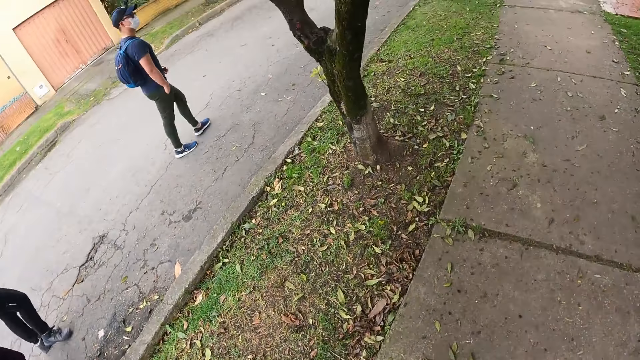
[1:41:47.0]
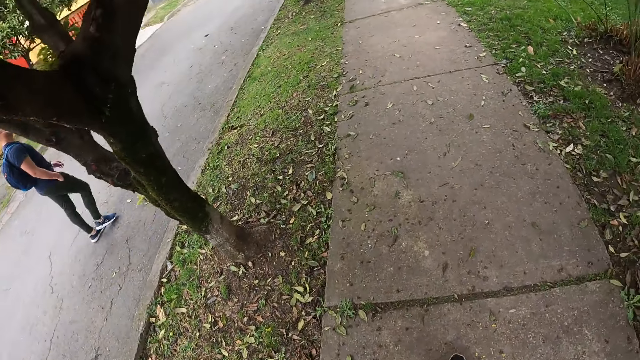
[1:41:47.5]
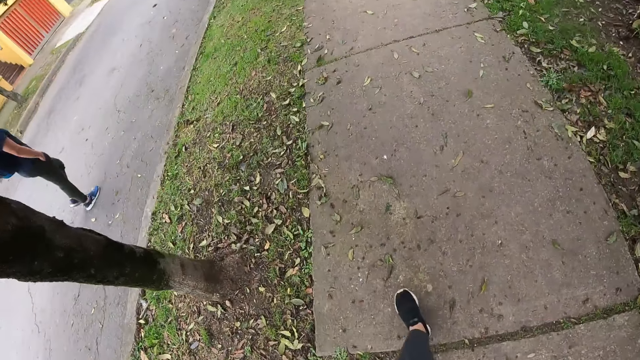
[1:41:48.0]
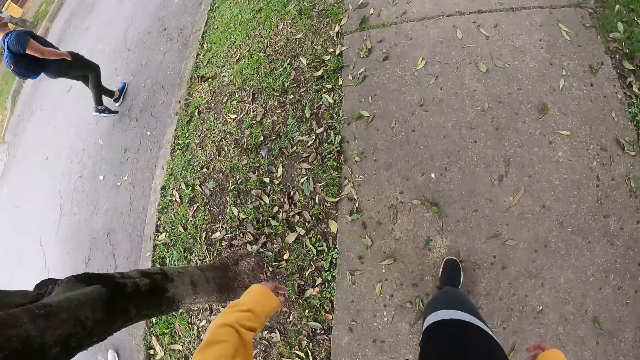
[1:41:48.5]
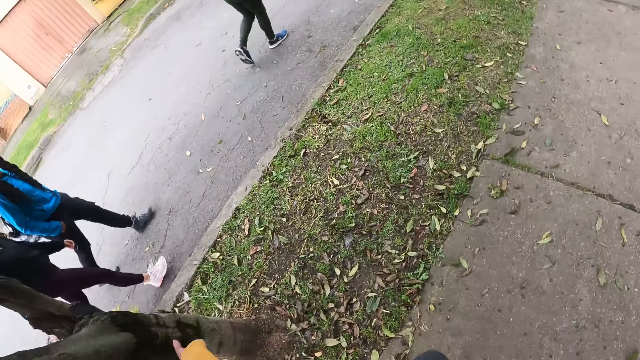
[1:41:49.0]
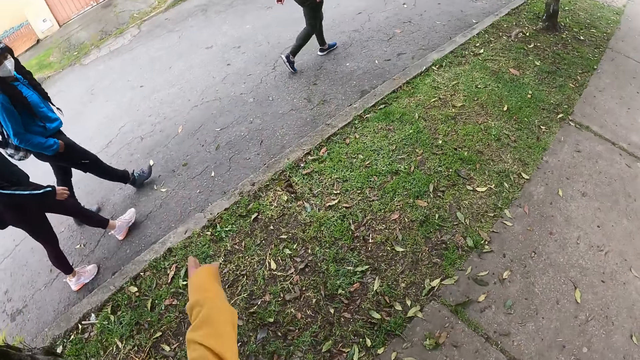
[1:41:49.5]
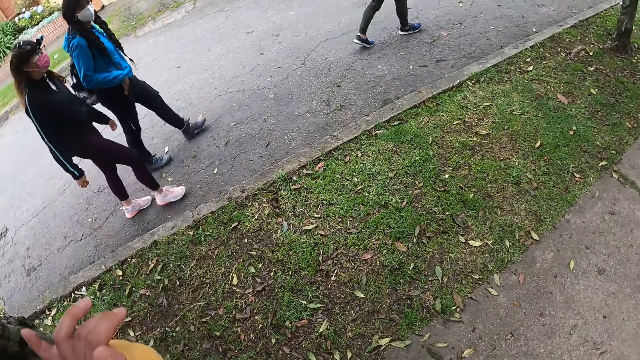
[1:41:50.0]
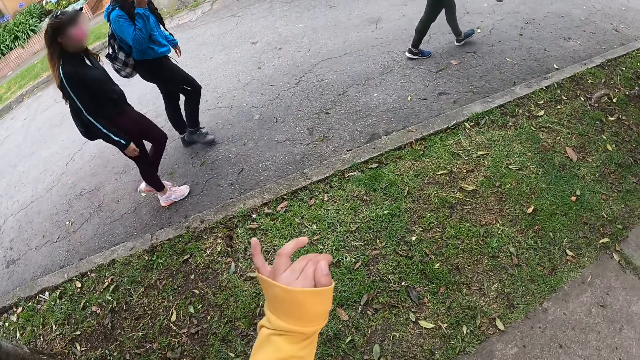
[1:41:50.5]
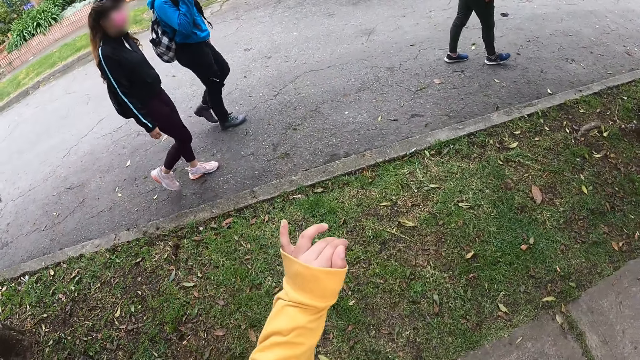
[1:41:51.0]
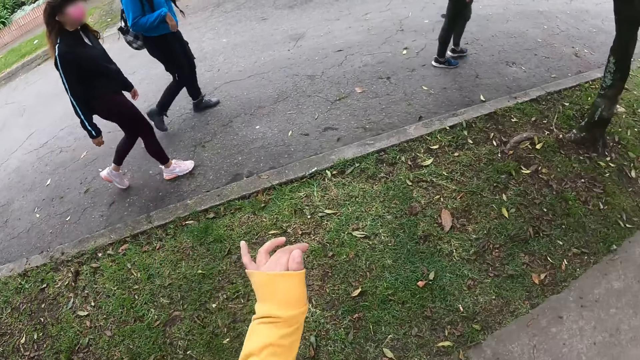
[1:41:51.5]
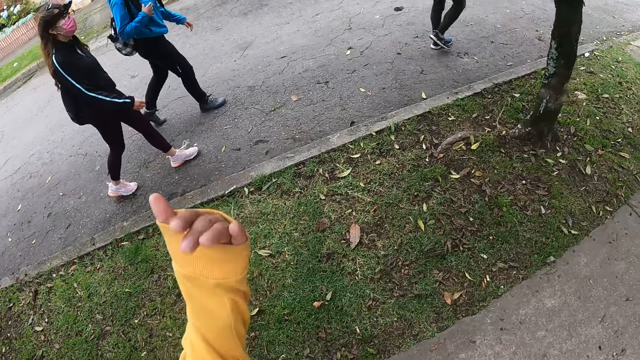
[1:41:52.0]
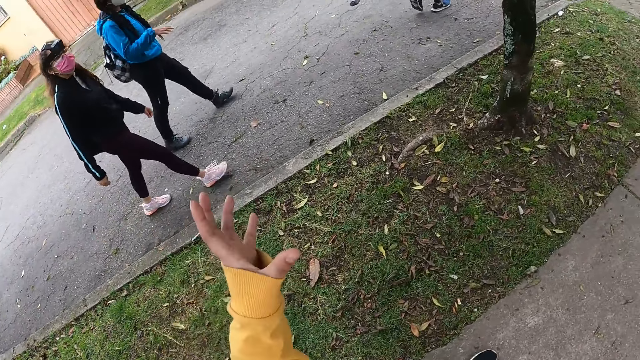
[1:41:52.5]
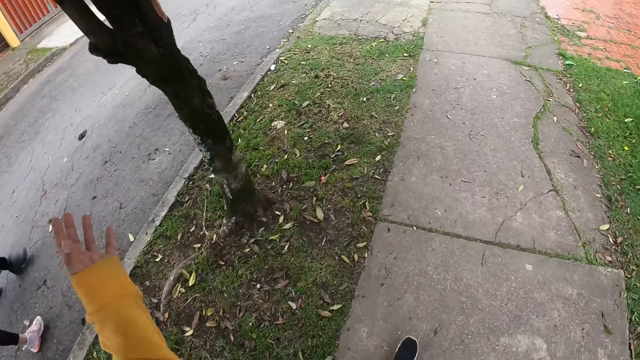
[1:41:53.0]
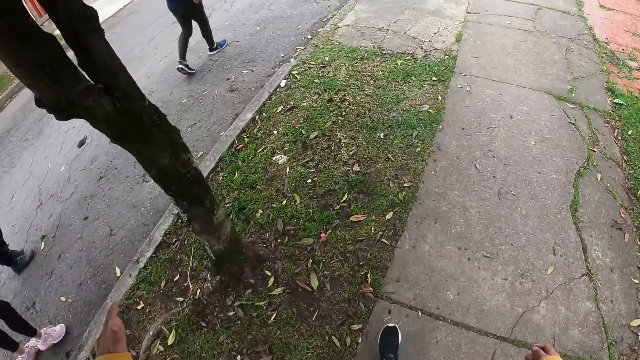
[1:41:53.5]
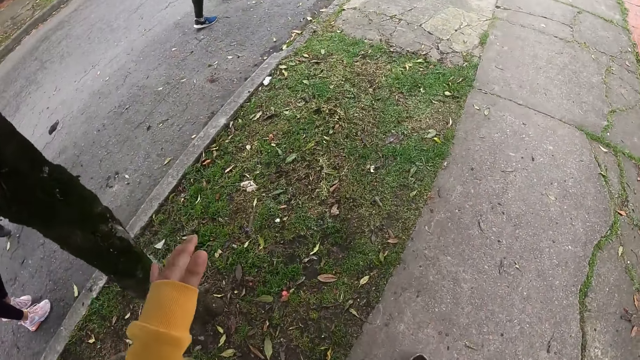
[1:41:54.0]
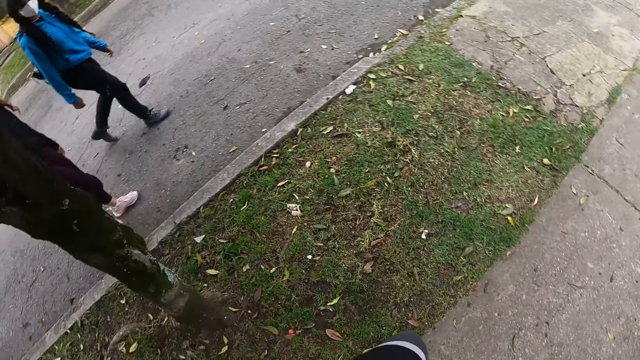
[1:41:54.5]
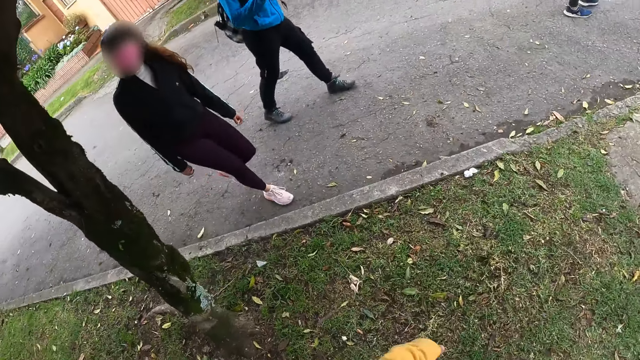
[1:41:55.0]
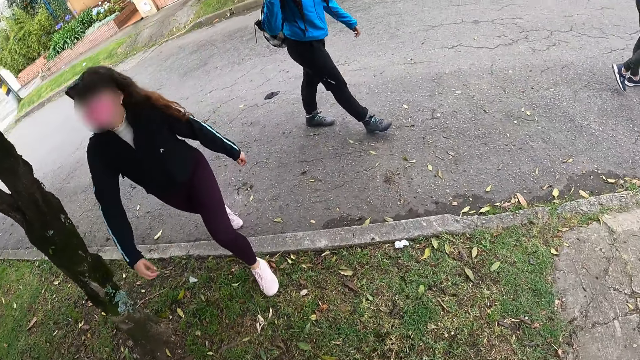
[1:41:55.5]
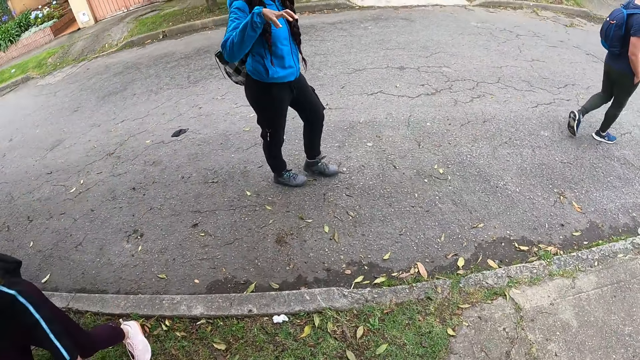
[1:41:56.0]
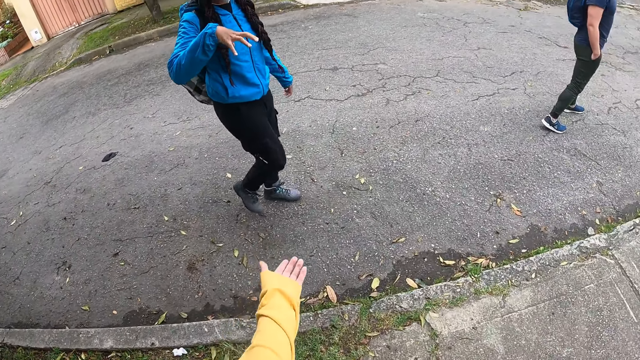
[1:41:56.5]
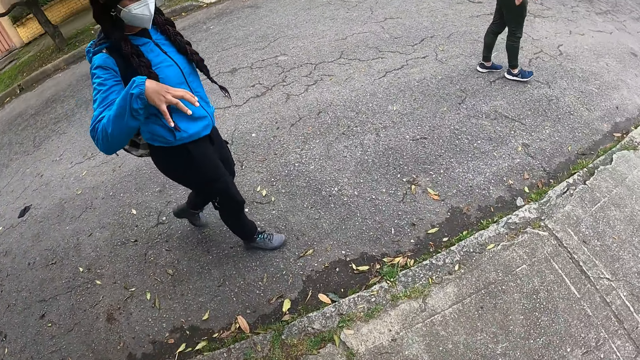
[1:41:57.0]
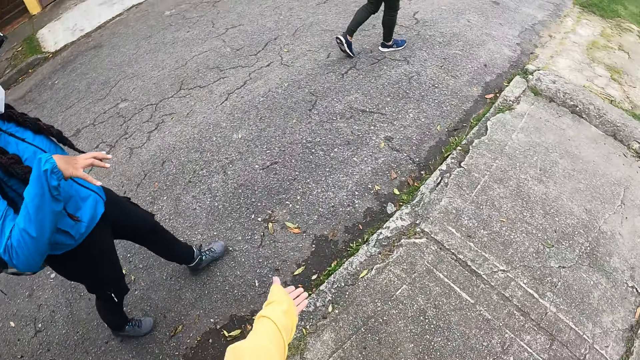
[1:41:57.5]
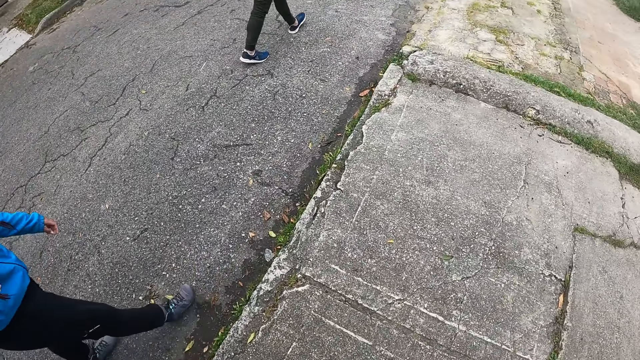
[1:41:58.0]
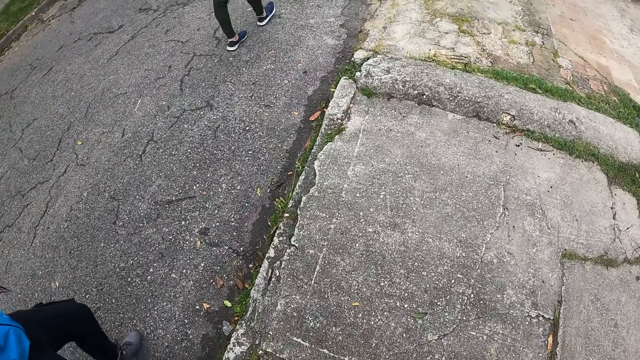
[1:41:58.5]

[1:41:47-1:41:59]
The camera wearer stretches her left hand. She talks to two persons. She walks on the road with a woman, another woman and the man. She gesticulates with her left hand. The first woman adjusts her nosemask with her right hand. The first woman gesticulates with her right hand.

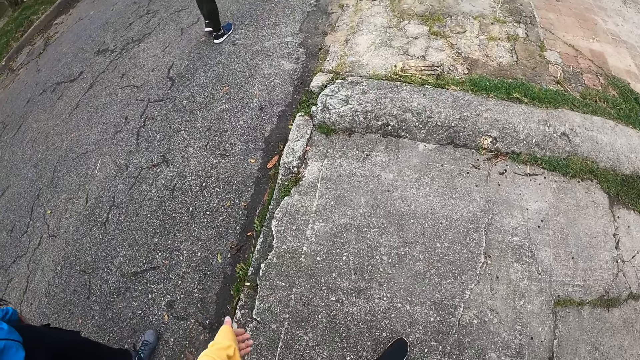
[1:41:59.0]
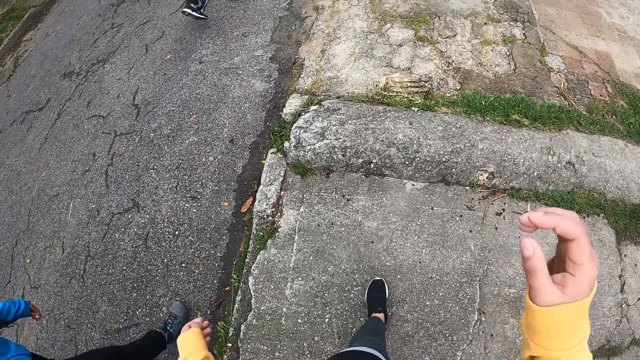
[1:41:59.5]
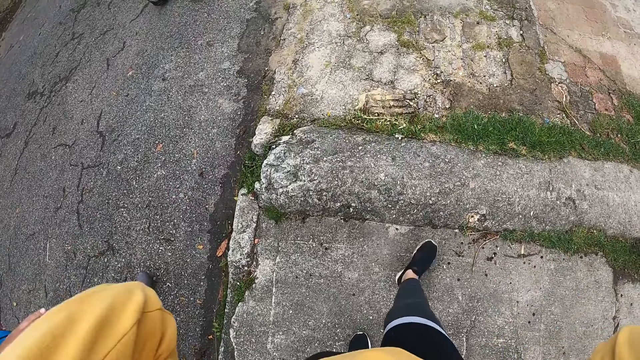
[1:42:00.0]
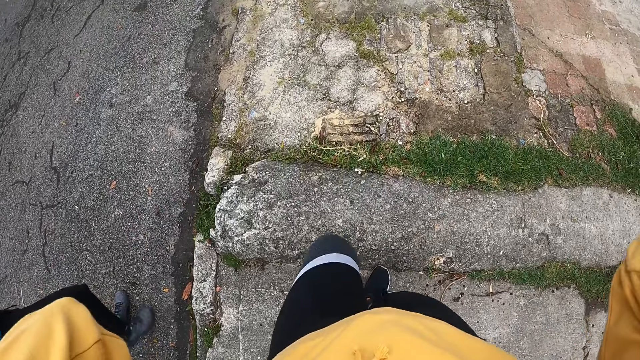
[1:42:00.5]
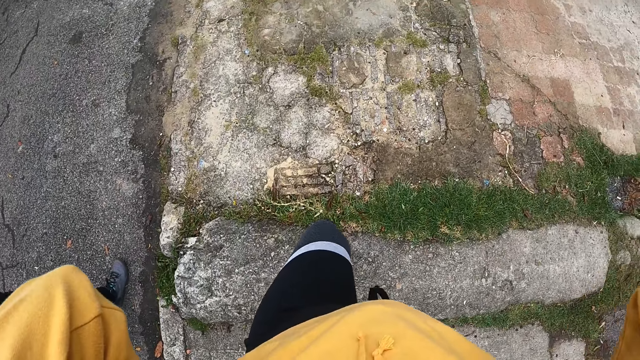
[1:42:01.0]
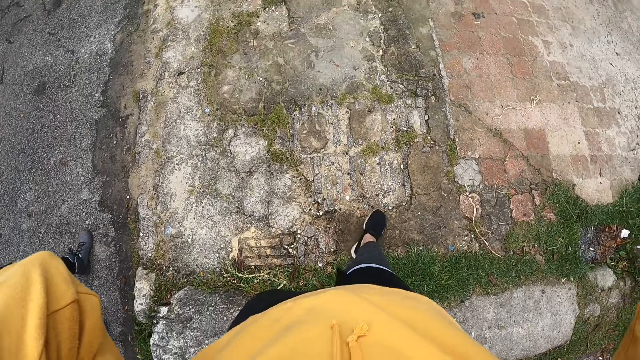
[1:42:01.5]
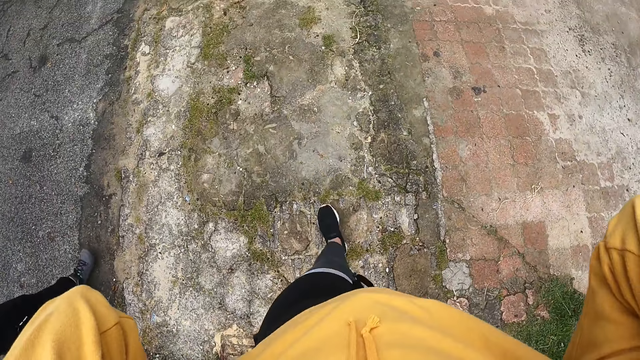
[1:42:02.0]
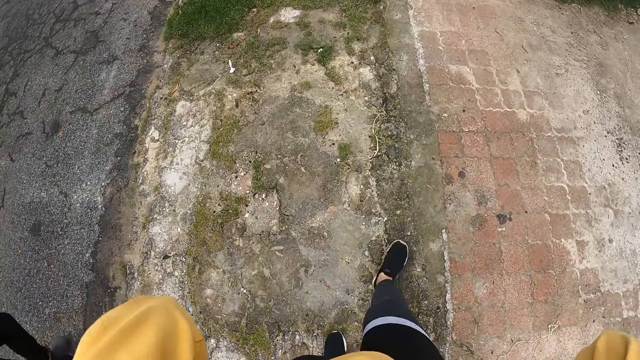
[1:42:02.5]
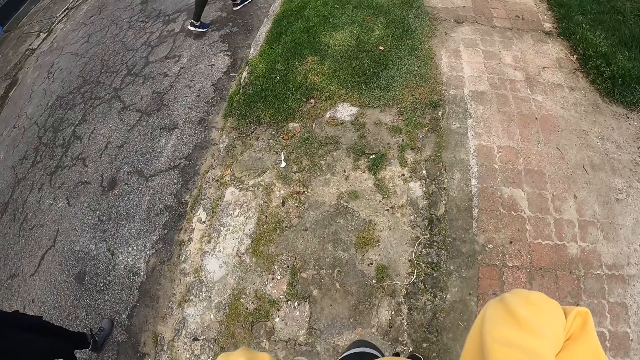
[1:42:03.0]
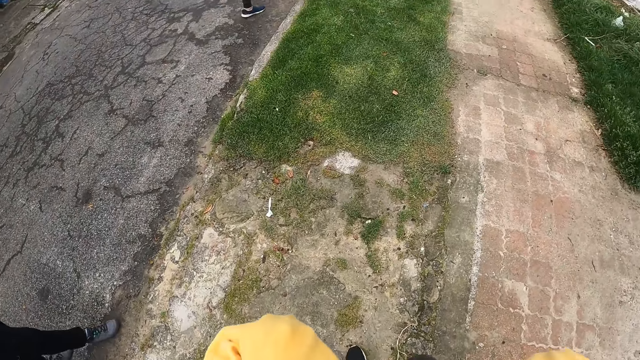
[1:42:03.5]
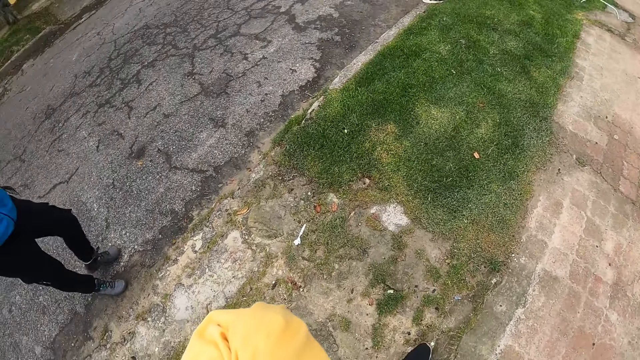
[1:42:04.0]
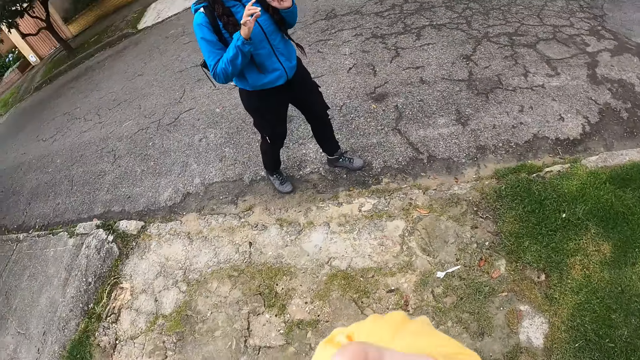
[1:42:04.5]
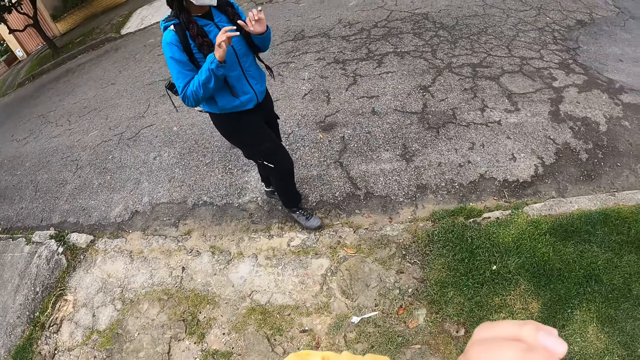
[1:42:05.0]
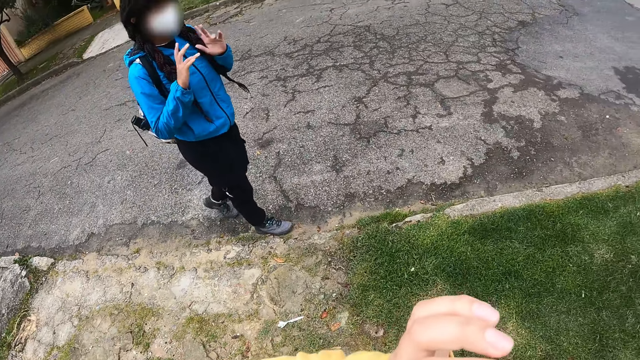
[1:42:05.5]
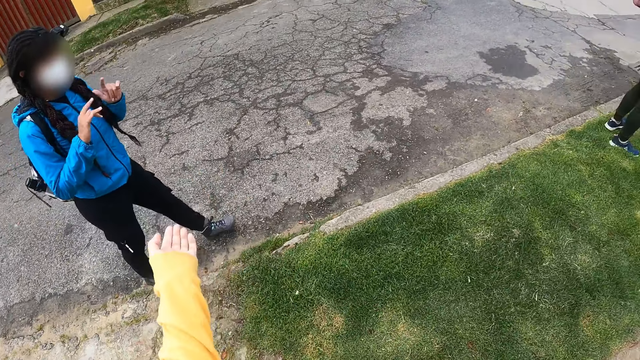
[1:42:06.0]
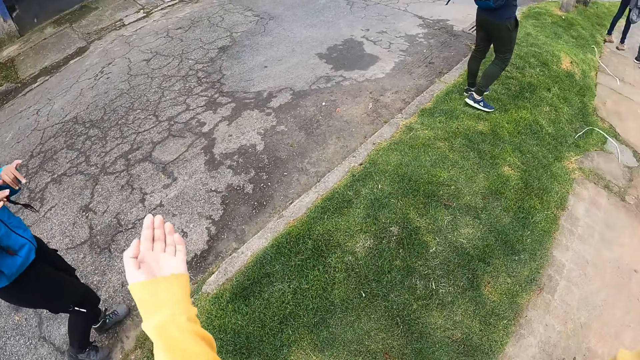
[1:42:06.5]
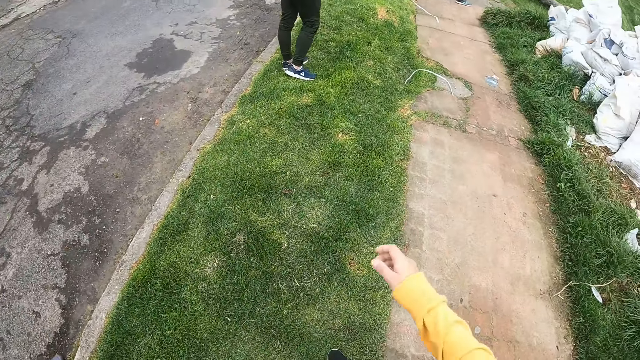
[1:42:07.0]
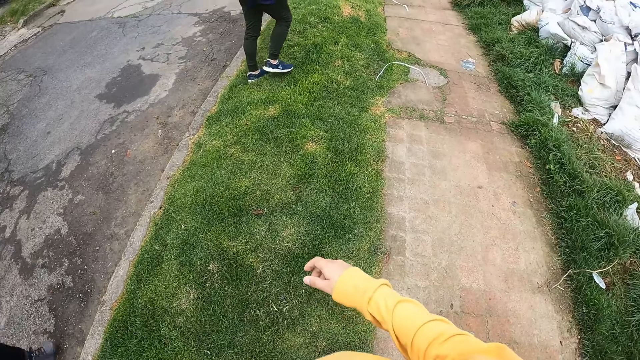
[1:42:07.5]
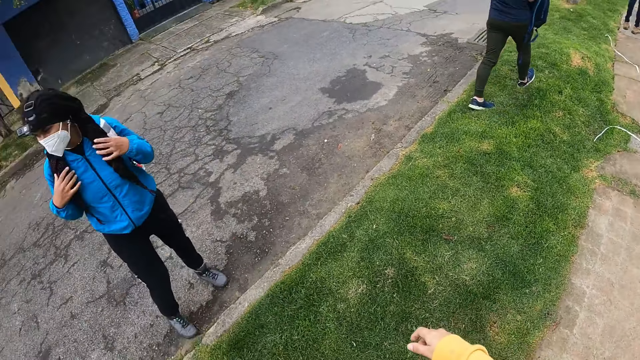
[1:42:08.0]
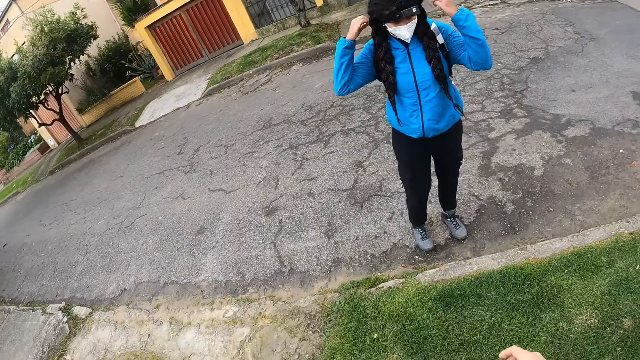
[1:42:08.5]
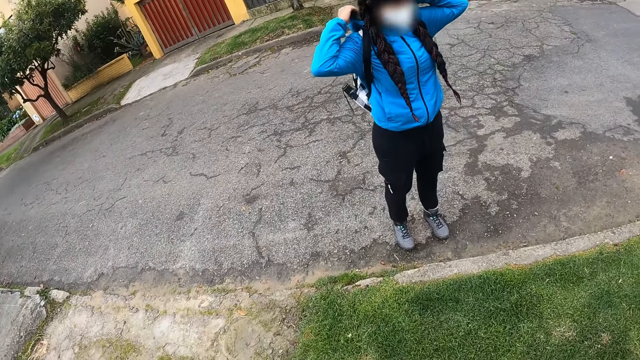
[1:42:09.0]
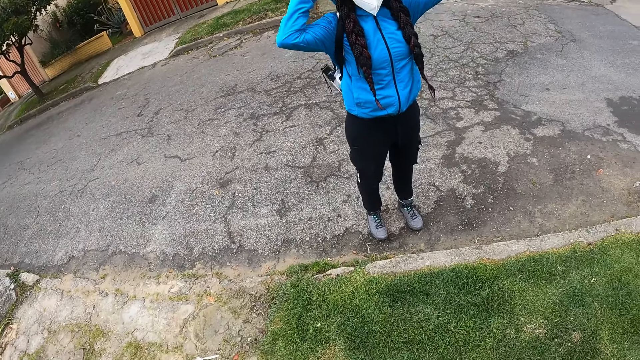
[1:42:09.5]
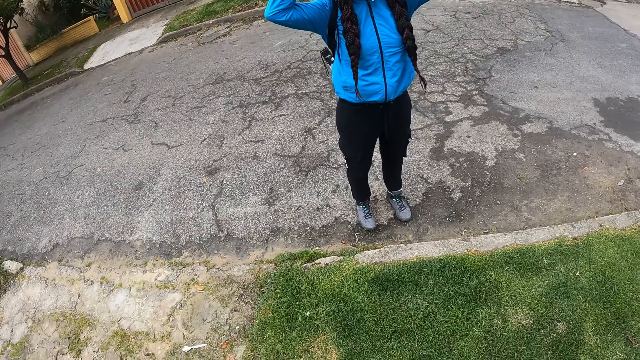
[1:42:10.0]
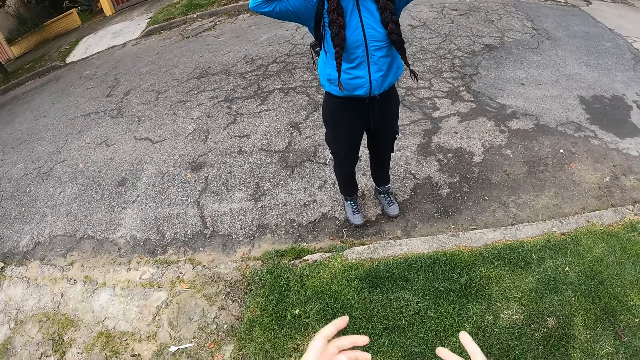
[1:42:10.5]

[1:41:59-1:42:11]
The first woman gesticulates with her hands. The camera wearer stands on the sidewalk. They talk to two persons. The first woman covers her head with the cap of her hoodie in her hands.
